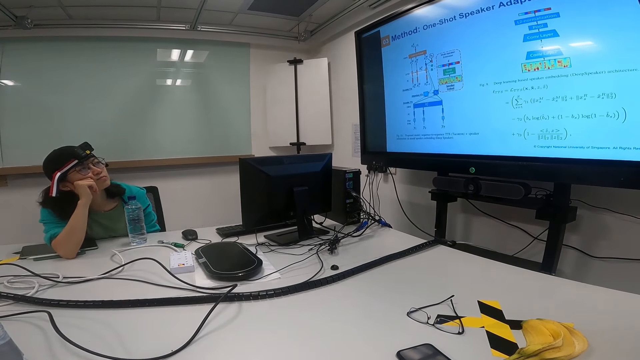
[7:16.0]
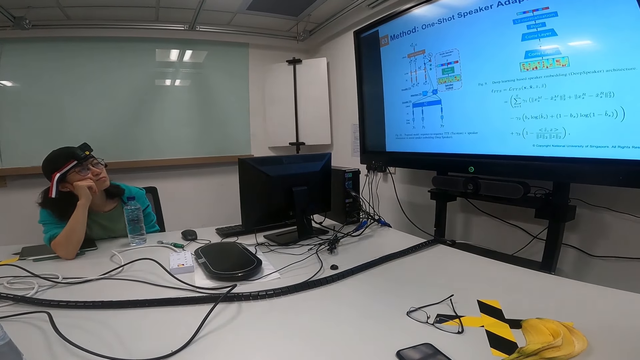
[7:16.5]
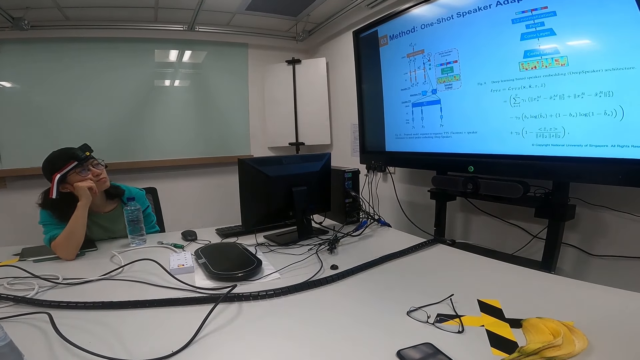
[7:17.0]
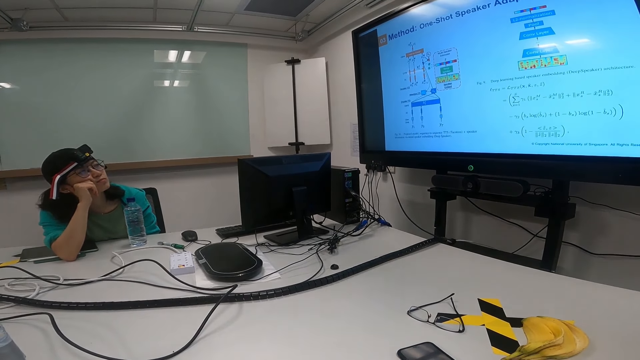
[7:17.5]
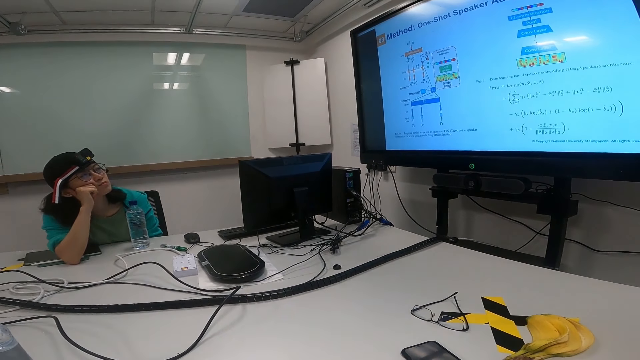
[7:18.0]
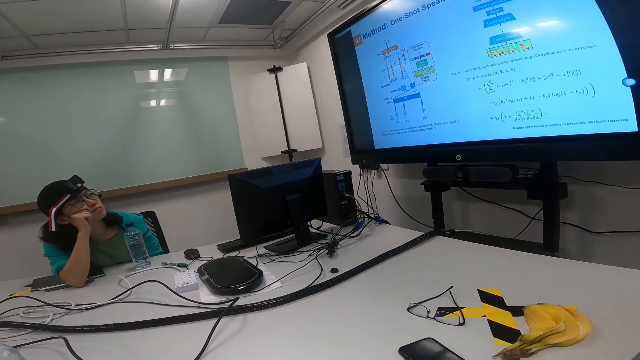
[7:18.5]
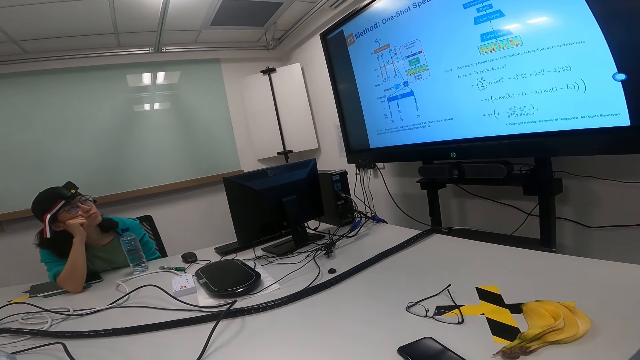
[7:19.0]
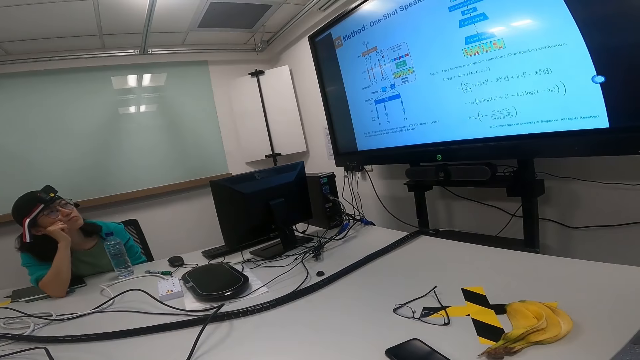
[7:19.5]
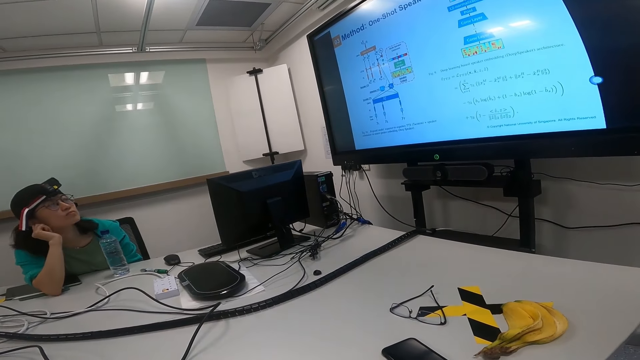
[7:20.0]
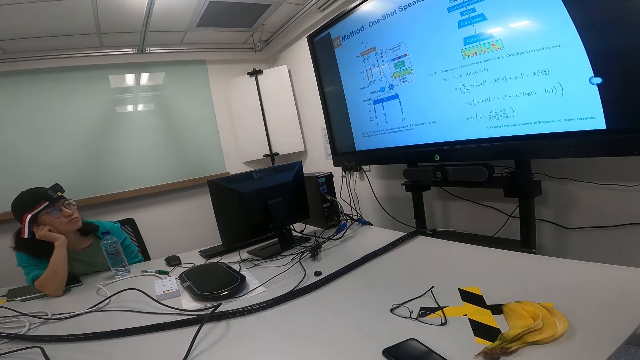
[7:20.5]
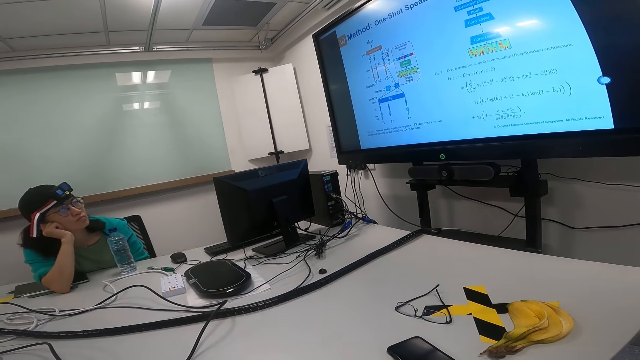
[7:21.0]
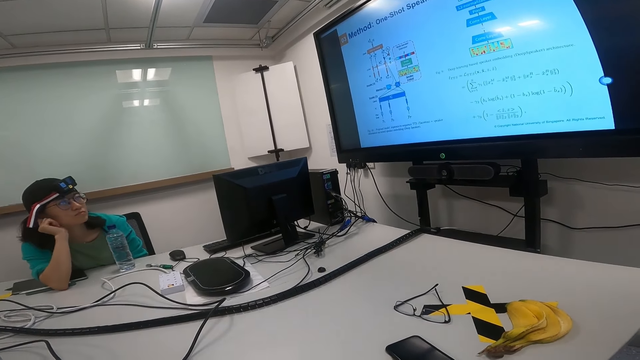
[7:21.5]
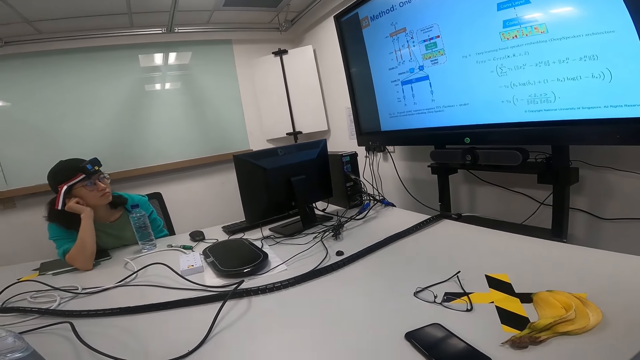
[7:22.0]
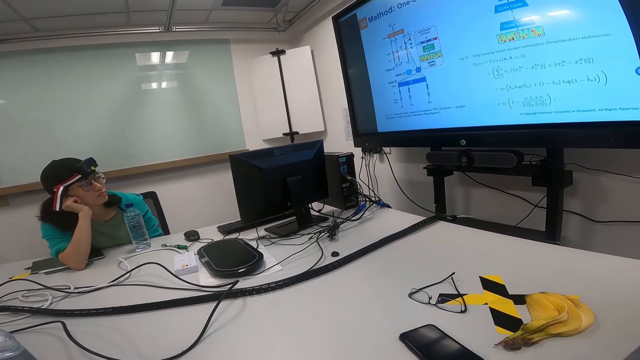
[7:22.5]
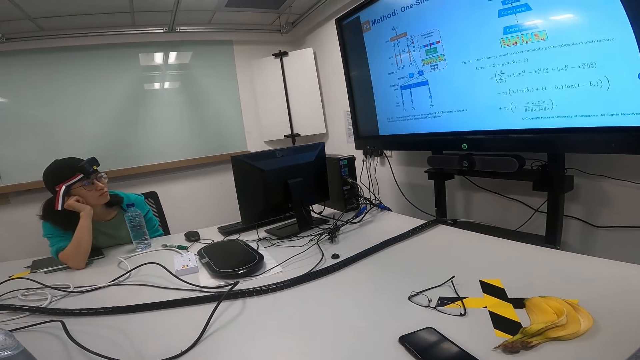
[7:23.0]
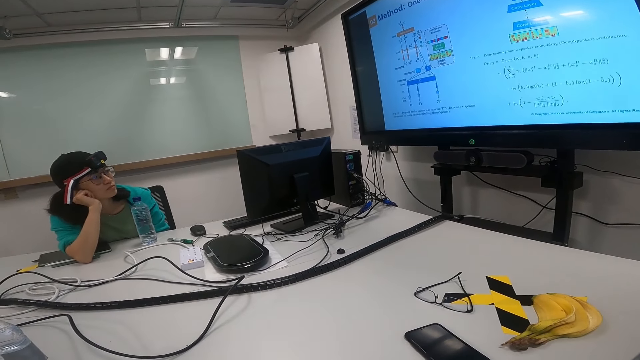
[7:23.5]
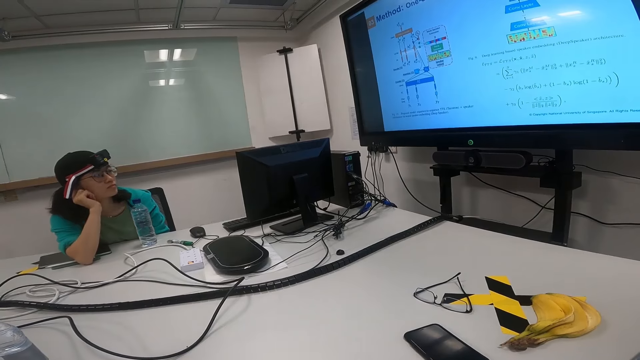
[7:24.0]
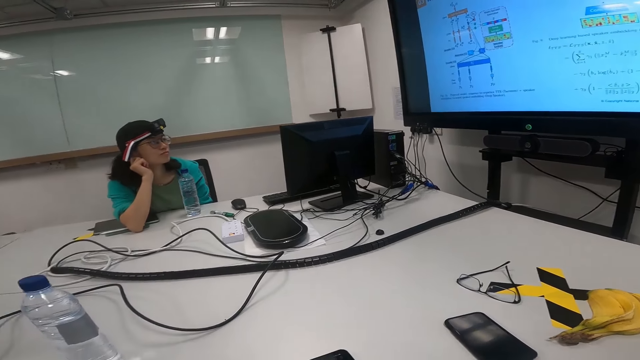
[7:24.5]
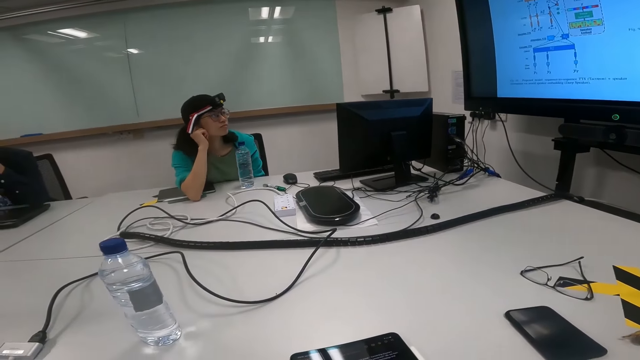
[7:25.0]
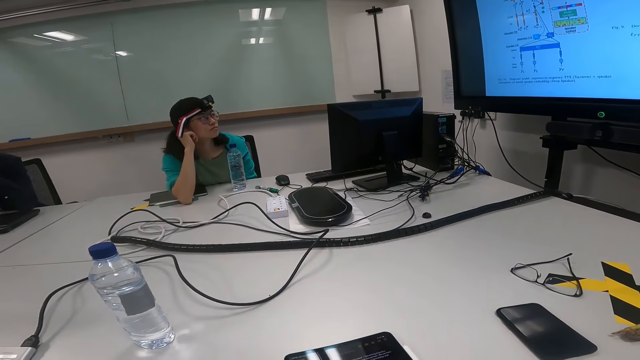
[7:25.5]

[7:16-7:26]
A lady touches her ear.

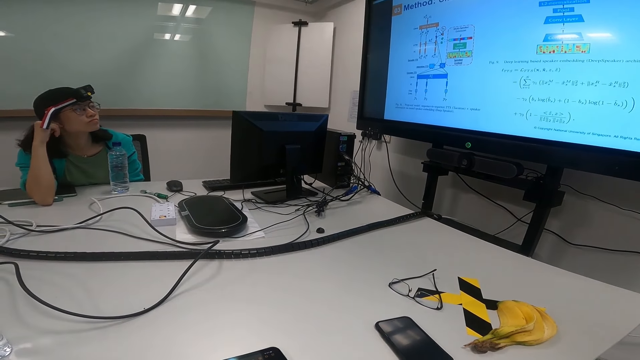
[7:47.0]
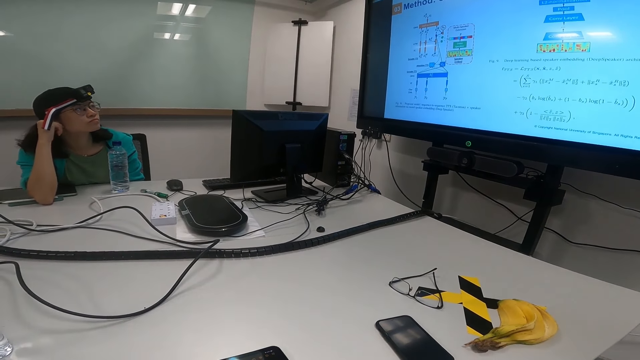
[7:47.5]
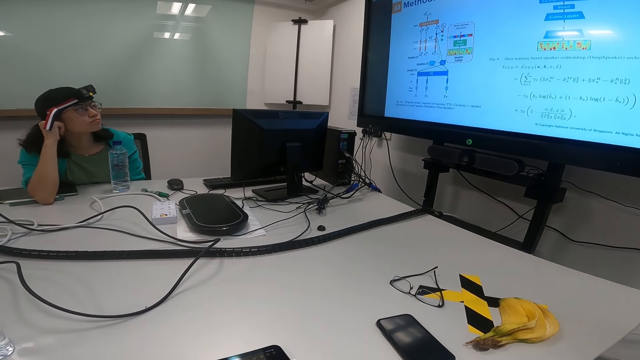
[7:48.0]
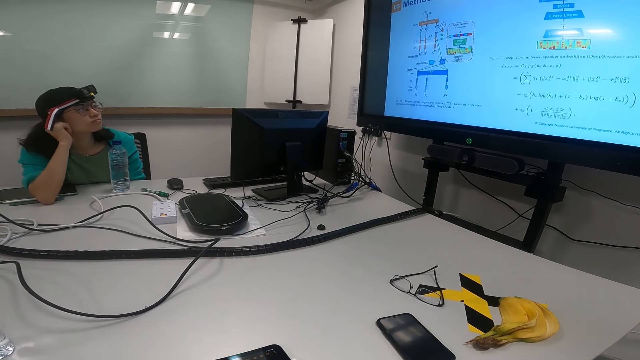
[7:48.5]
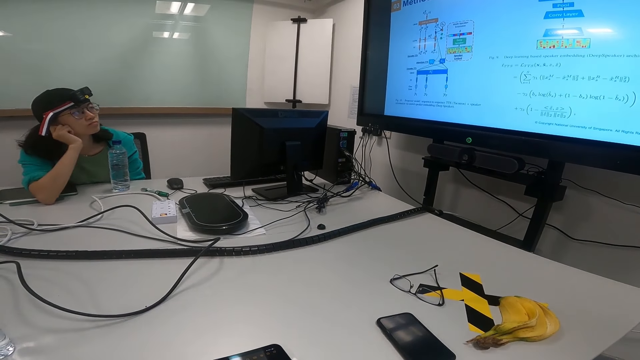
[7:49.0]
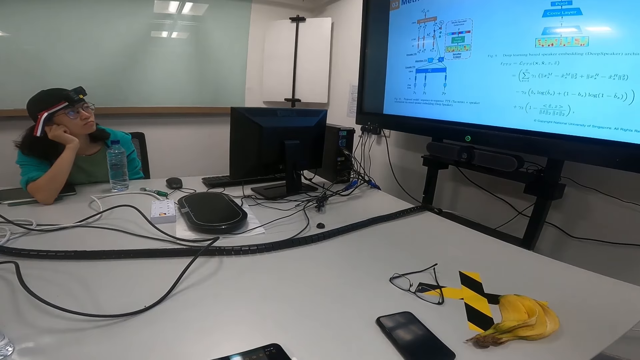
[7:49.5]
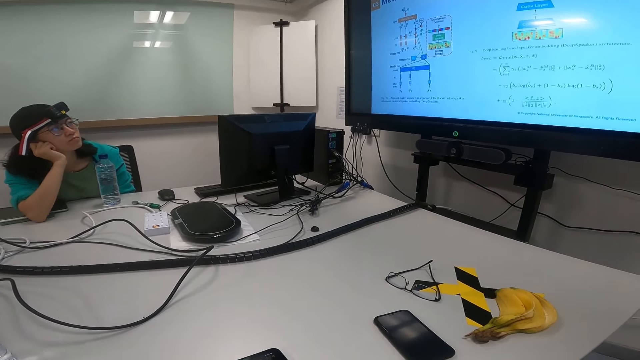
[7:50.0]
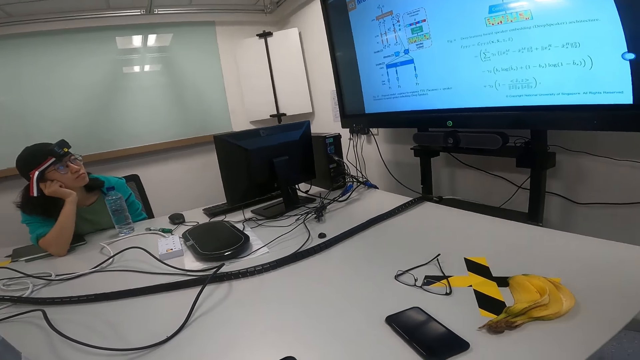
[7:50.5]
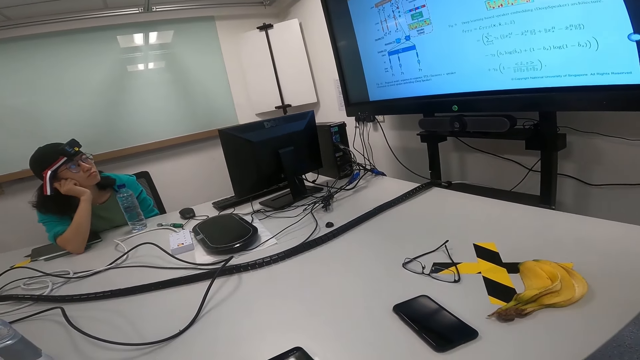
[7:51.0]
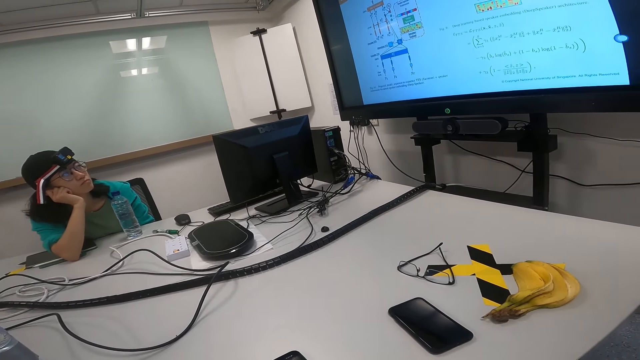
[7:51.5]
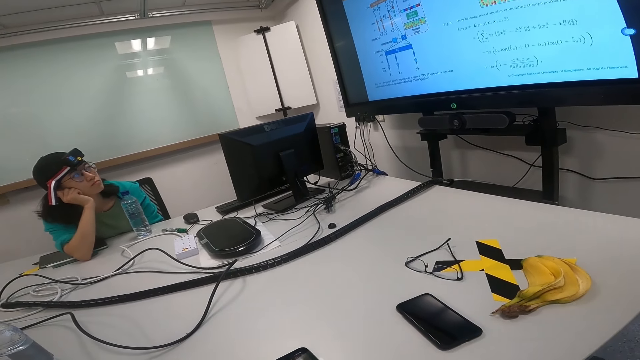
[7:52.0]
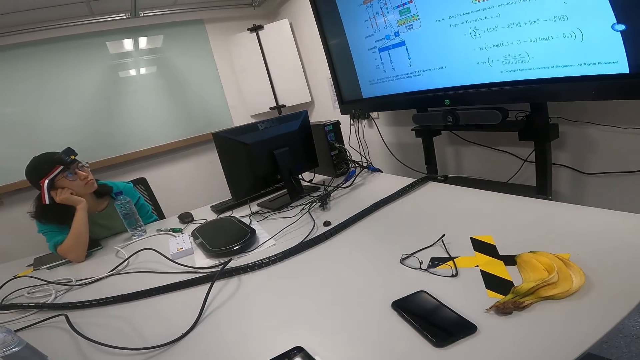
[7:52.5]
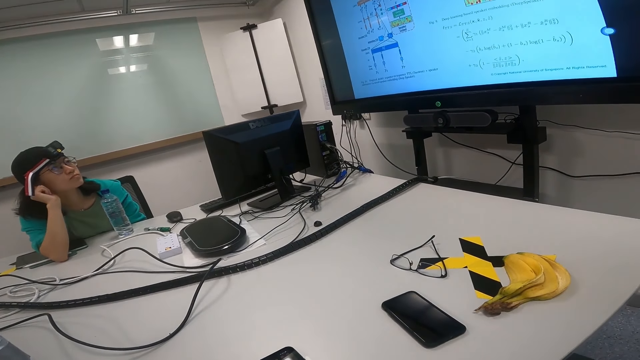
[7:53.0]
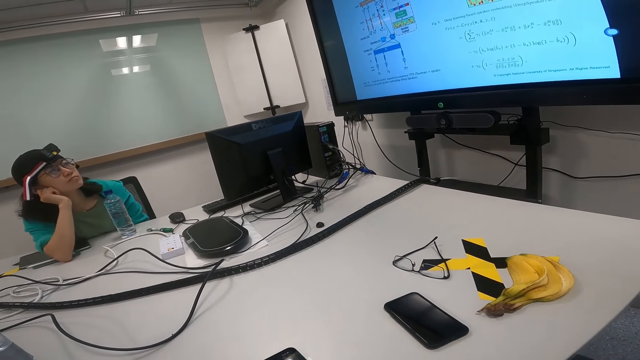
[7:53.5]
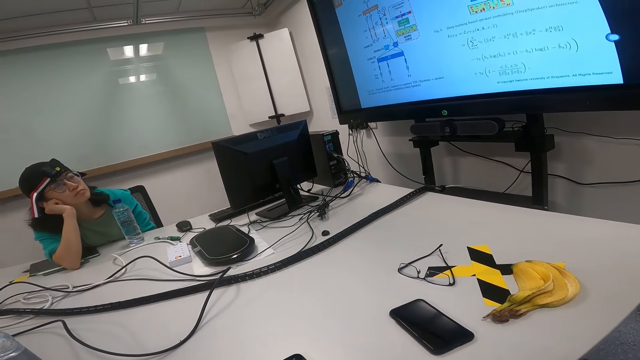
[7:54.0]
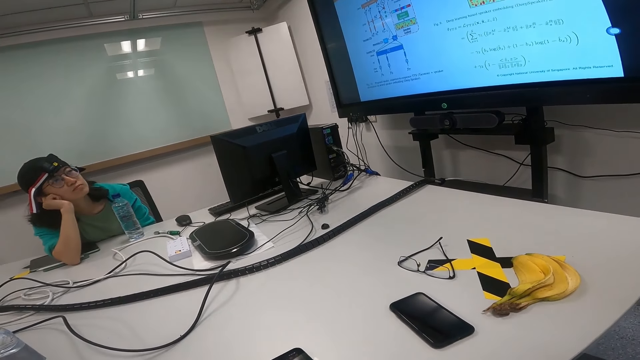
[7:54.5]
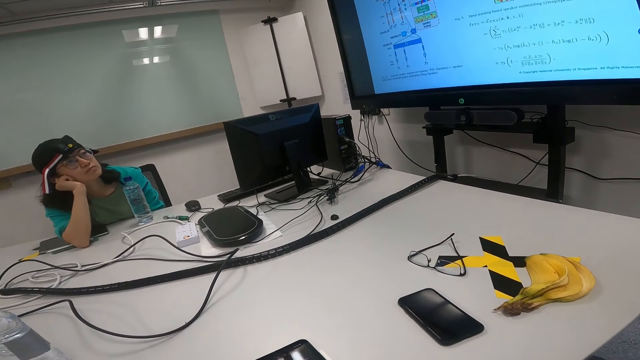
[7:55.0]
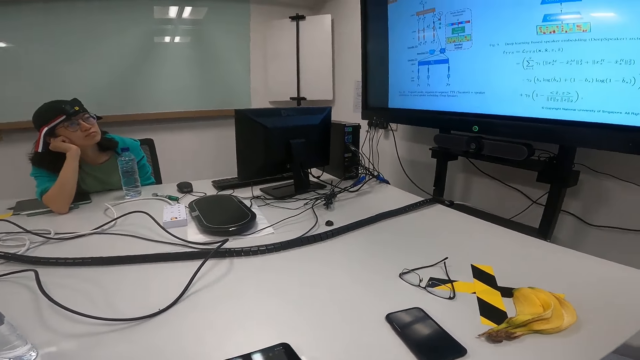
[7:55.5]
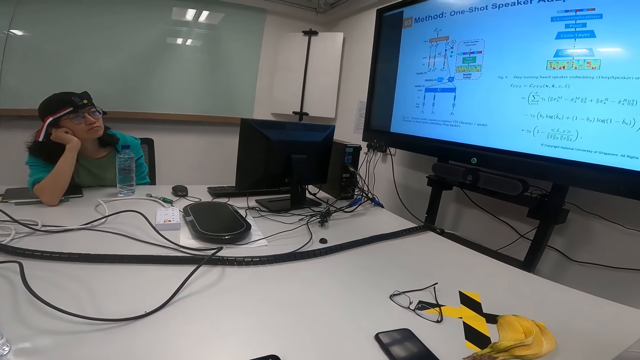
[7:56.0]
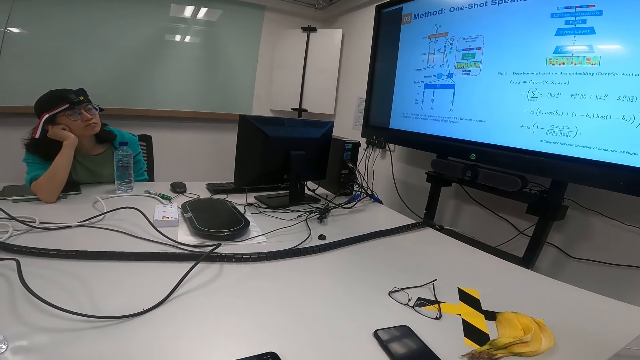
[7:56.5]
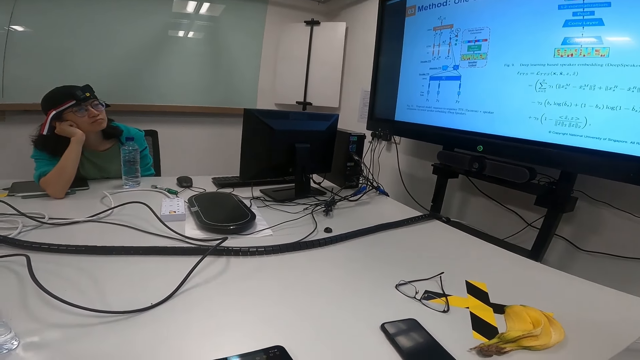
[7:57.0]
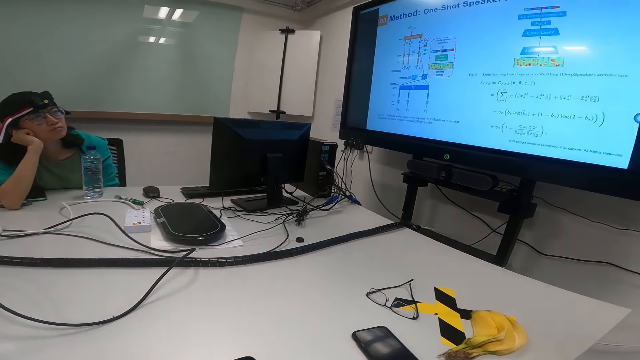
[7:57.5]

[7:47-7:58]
A lady puts her hand on the cheek. She touches her ear.
